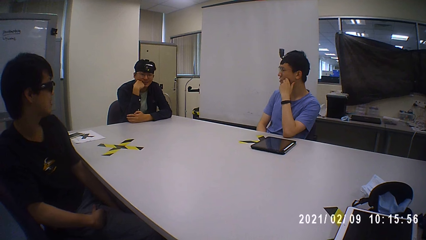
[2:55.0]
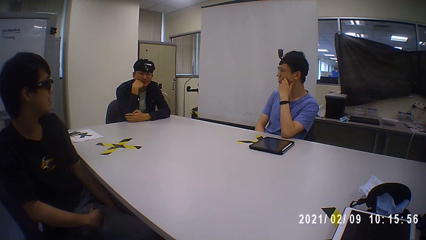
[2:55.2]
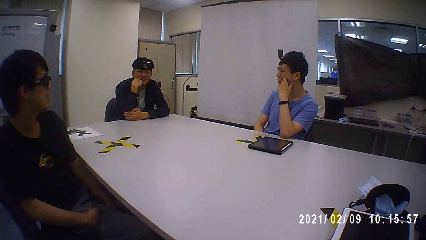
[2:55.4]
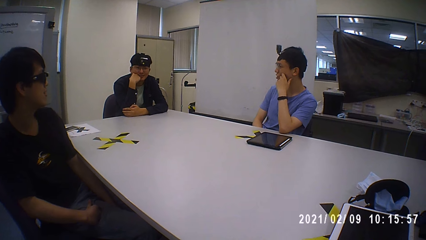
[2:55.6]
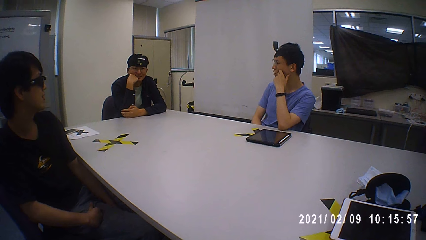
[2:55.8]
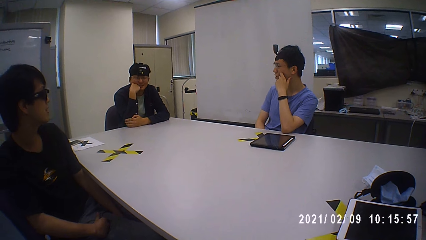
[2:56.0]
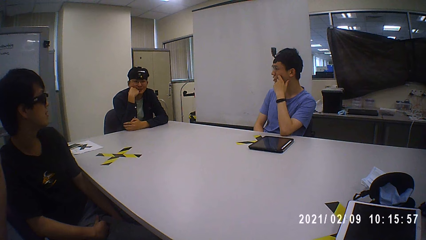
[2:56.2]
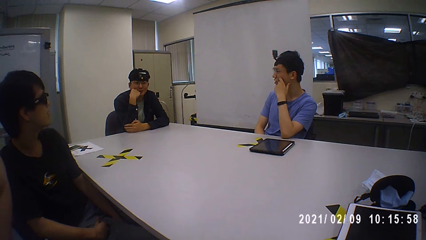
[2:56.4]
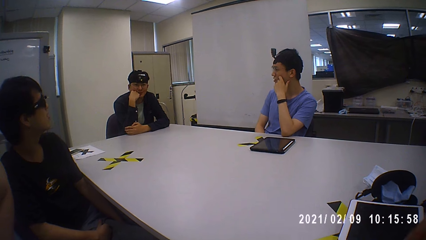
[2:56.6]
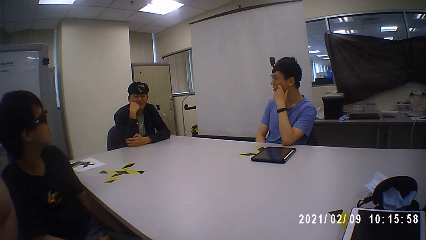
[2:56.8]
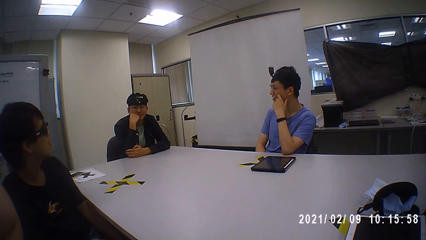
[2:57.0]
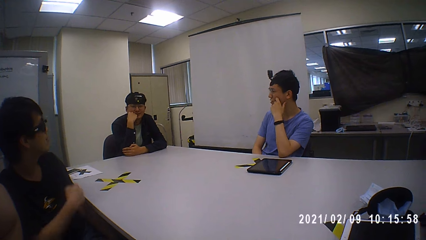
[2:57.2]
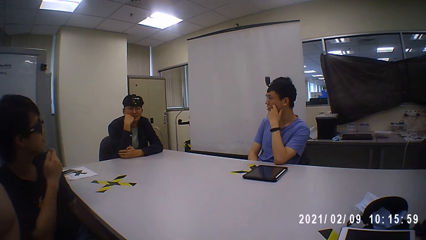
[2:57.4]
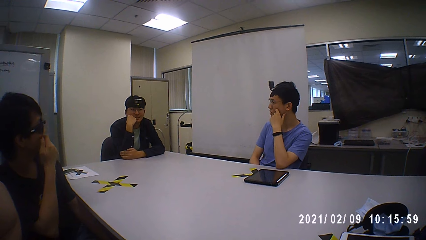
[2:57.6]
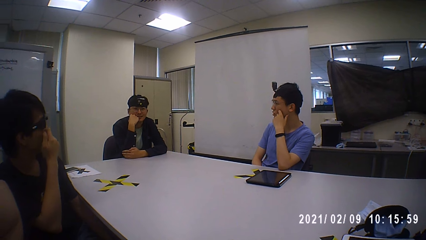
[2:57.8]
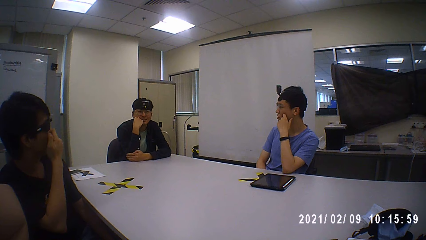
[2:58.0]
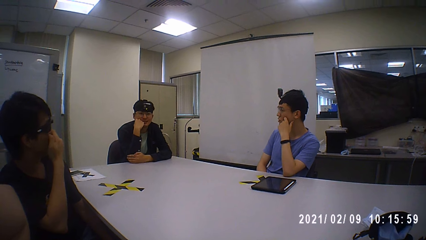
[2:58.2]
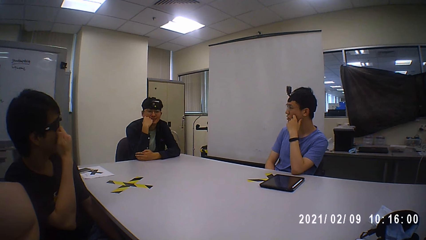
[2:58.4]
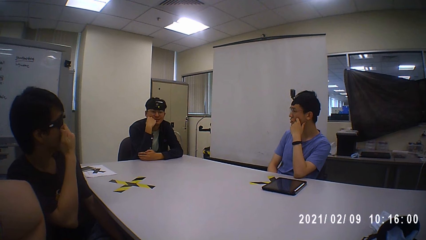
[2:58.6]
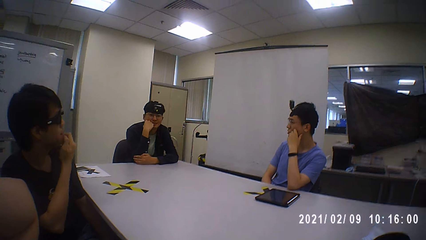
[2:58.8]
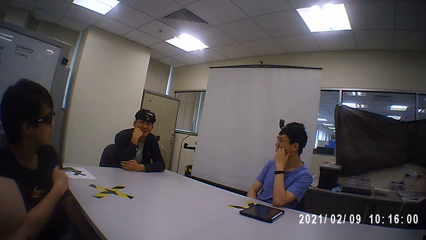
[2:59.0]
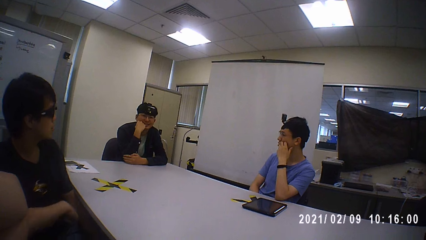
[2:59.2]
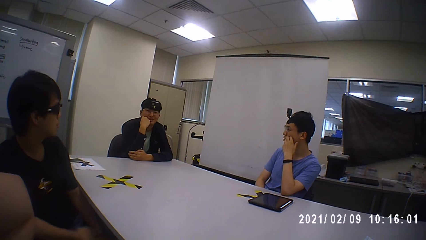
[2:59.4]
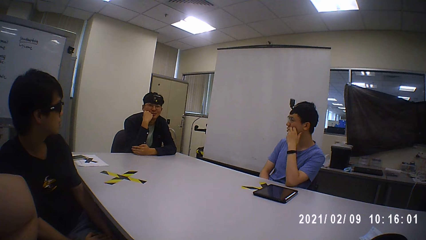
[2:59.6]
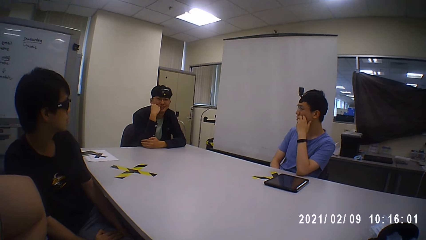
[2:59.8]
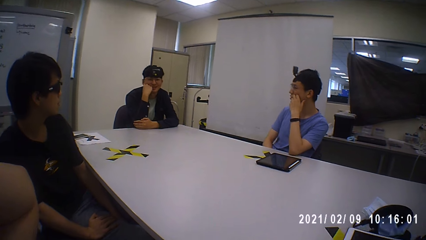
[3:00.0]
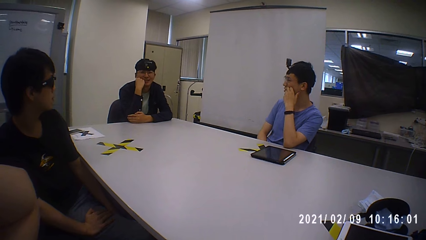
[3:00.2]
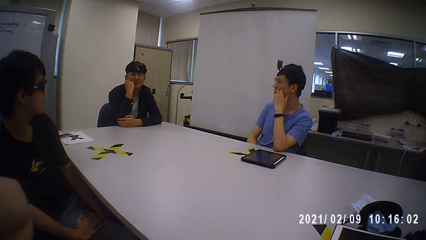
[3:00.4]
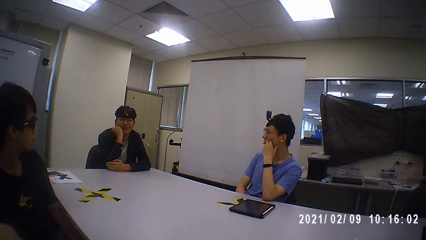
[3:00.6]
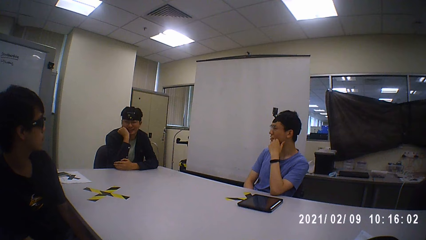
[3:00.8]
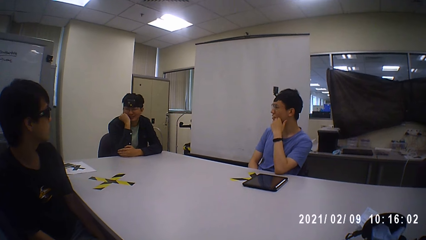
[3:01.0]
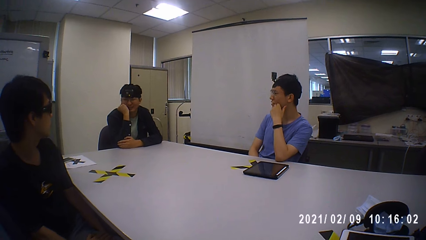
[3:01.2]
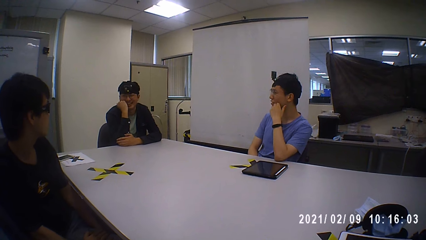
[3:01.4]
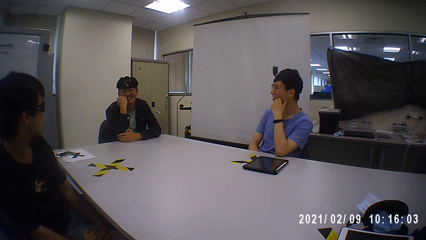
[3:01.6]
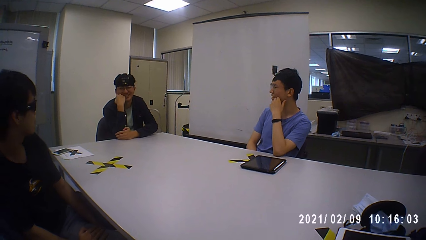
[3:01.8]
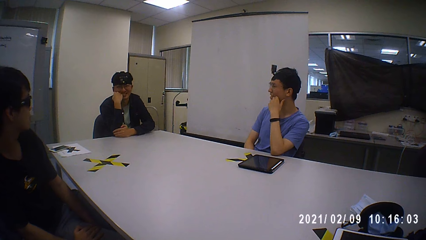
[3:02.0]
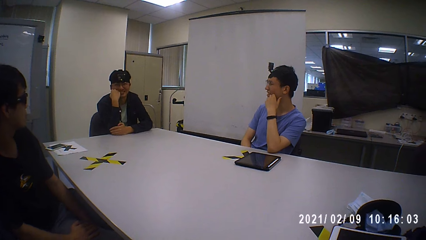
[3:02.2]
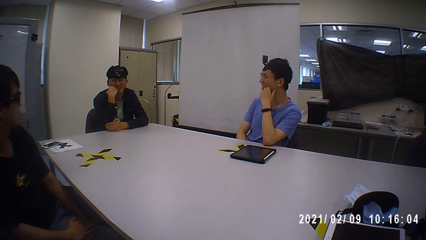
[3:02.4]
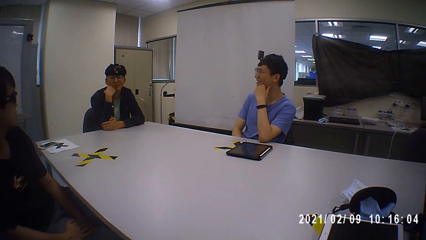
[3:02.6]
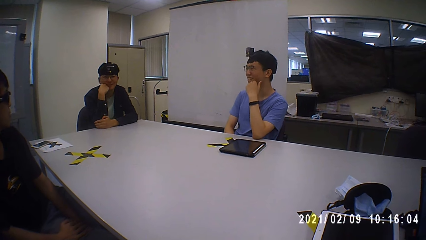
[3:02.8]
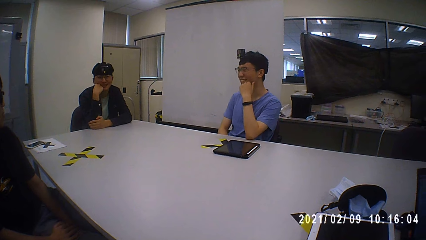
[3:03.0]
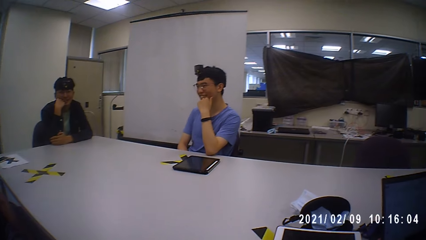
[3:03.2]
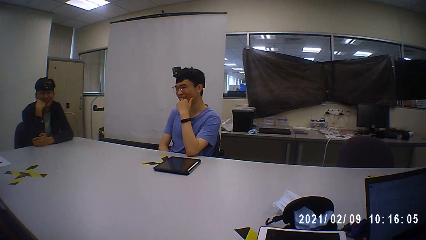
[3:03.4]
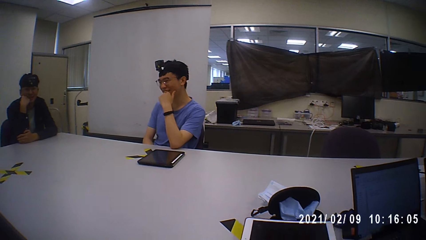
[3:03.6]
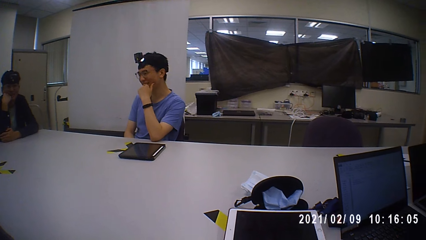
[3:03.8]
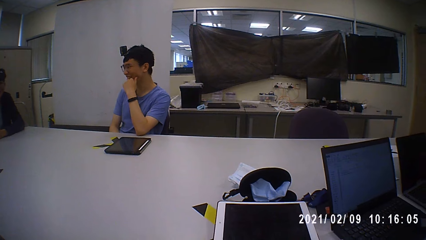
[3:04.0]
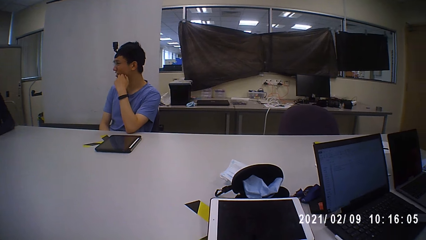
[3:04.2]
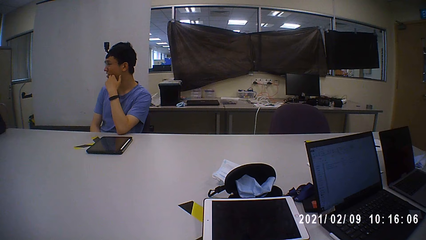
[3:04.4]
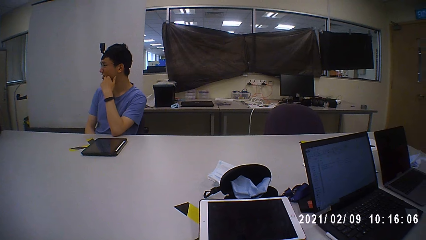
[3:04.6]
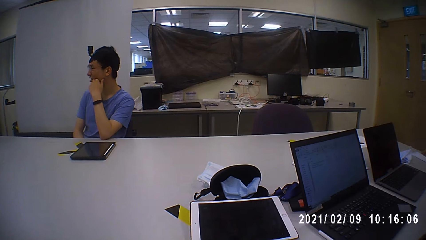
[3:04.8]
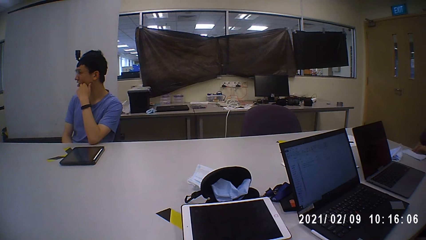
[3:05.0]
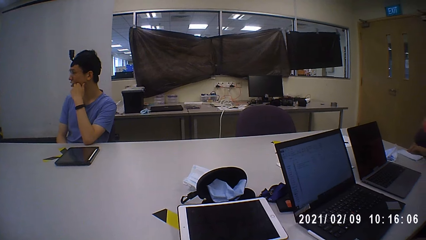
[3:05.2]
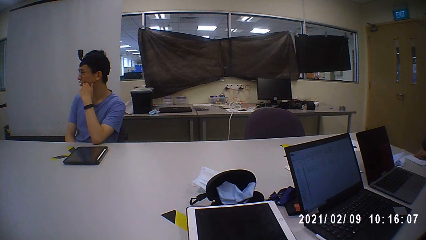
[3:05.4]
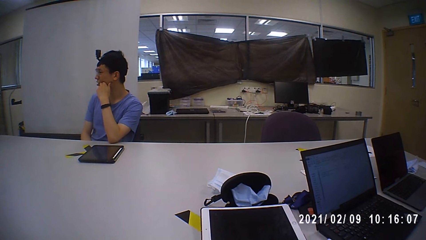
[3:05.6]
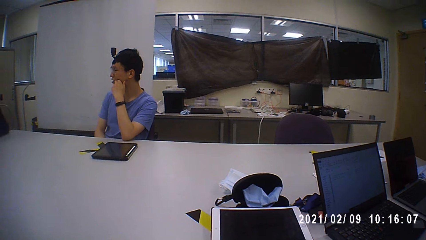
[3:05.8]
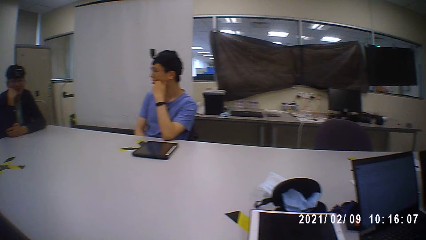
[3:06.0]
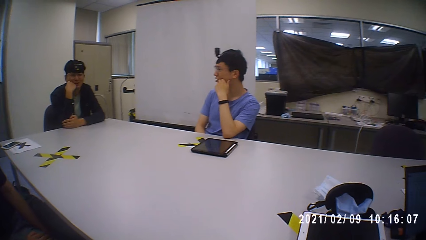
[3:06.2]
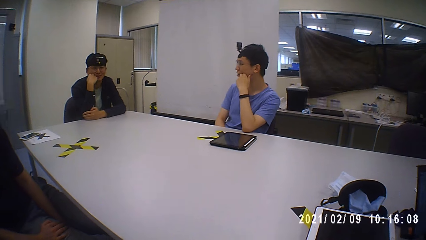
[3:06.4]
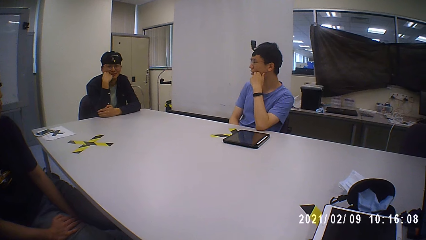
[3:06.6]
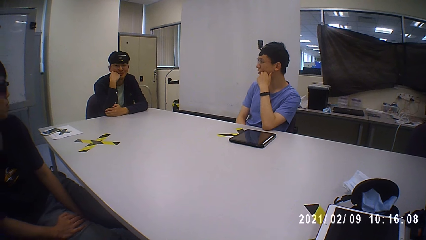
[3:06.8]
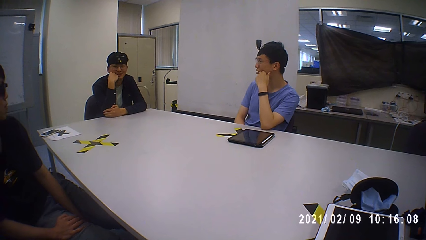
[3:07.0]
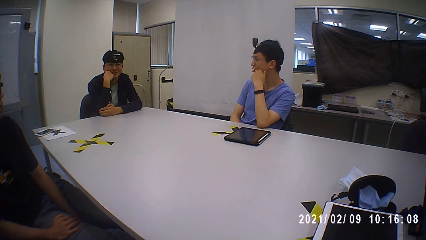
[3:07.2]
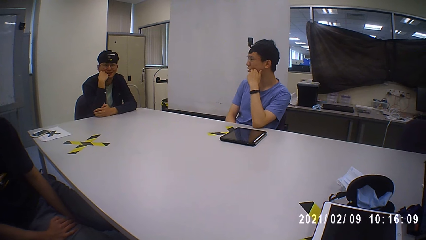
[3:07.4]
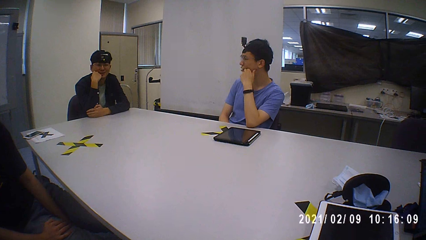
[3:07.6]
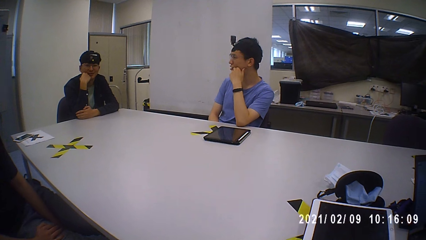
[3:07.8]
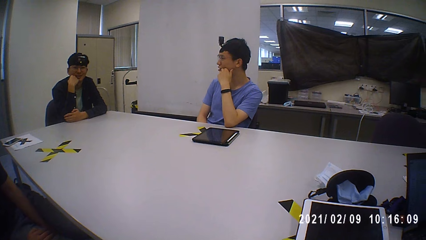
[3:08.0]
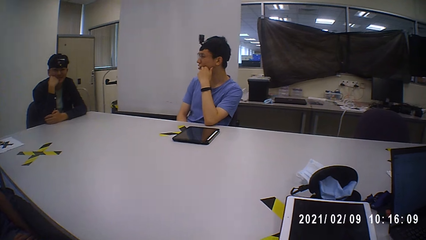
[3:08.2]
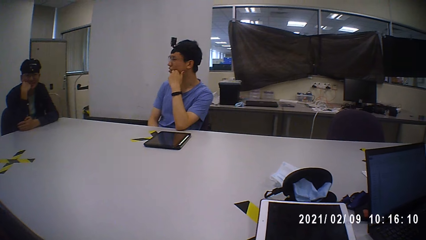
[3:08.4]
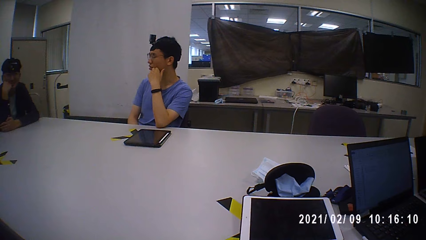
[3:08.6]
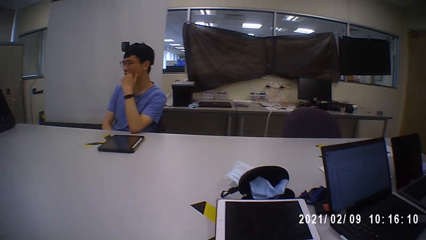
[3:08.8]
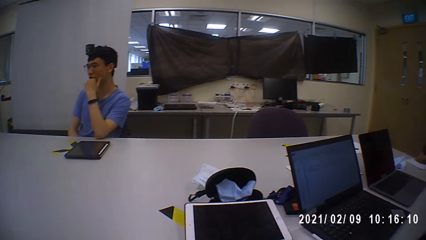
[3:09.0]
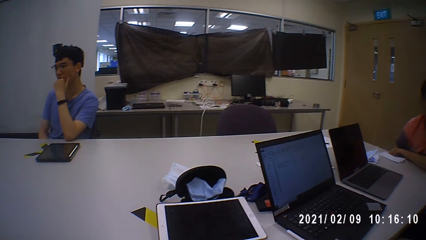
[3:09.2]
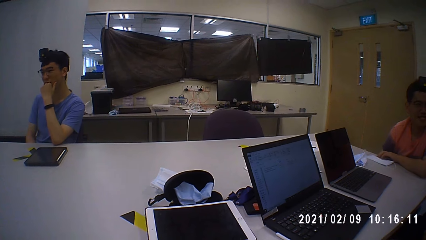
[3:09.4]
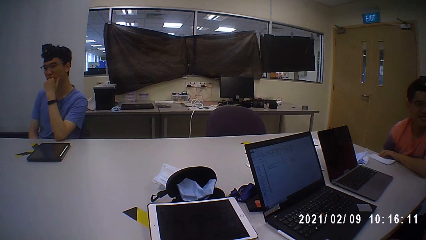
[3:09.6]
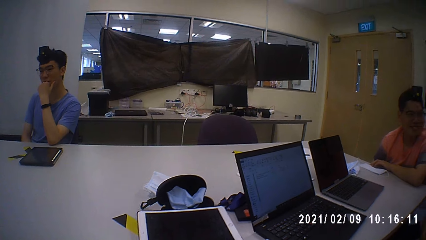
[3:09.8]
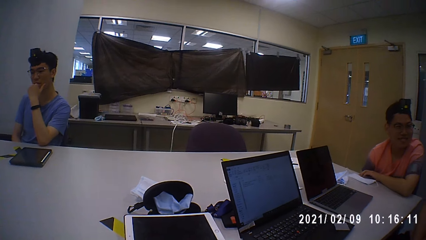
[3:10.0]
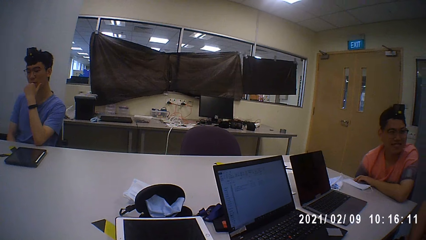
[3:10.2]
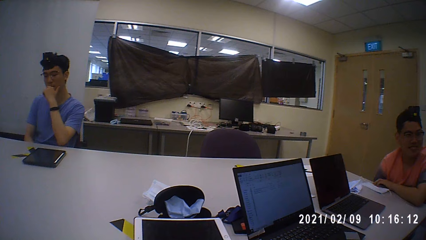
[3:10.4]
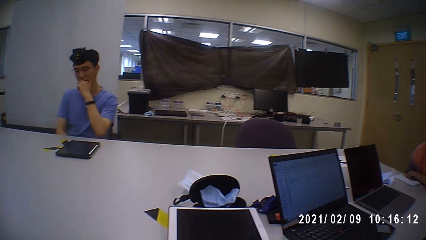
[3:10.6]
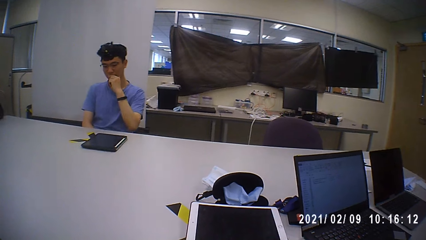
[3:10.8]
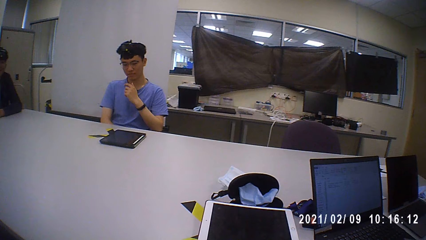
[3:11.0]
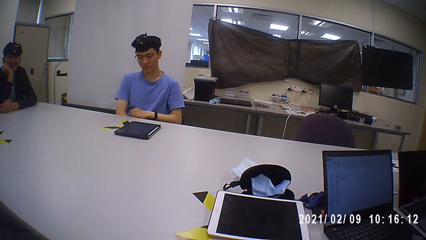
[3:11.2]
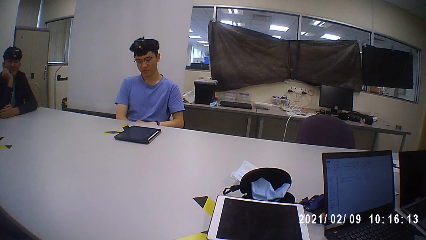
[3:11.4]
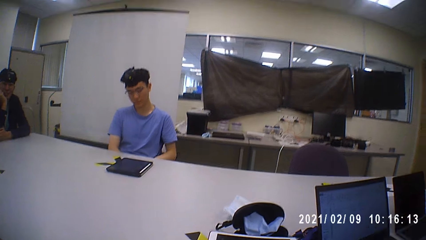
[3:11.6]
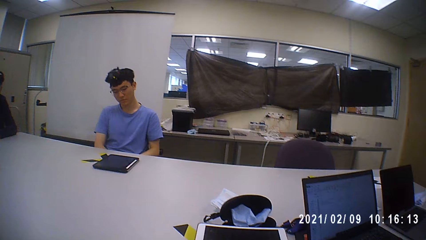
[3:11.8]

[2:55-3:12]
Someone puts his sunglasses on firmly. Someone rotates his camera.
